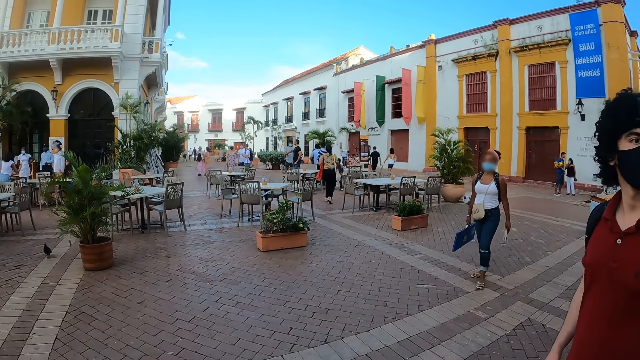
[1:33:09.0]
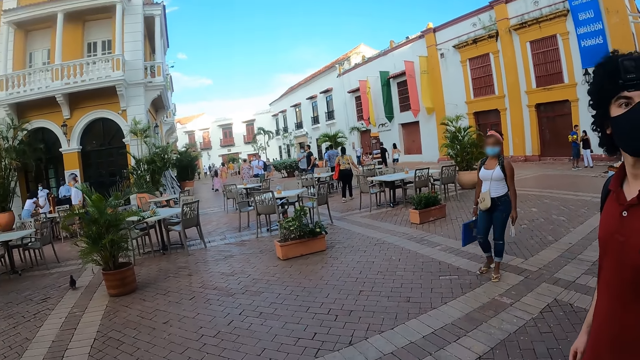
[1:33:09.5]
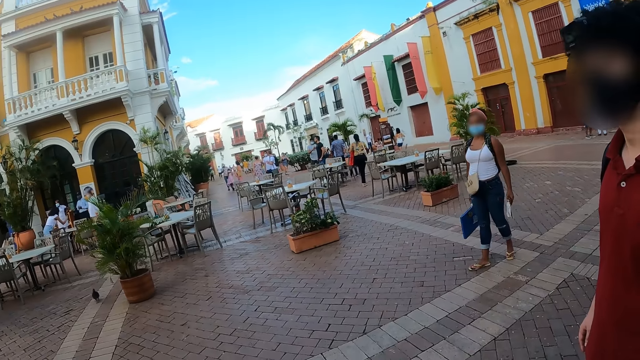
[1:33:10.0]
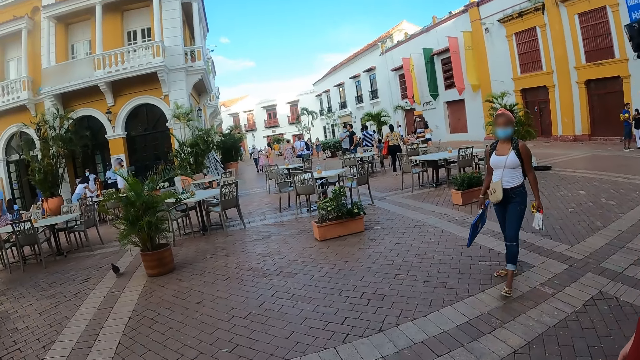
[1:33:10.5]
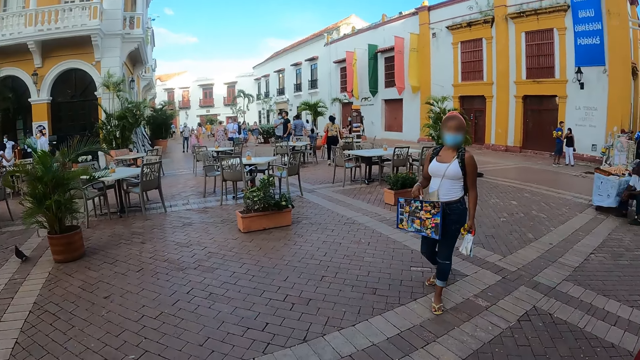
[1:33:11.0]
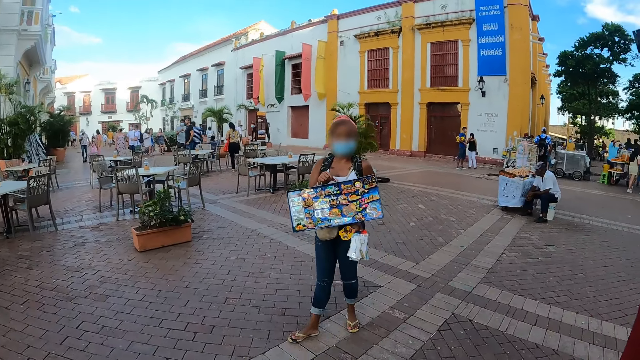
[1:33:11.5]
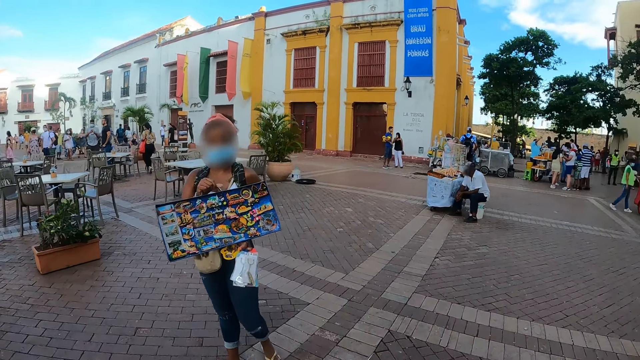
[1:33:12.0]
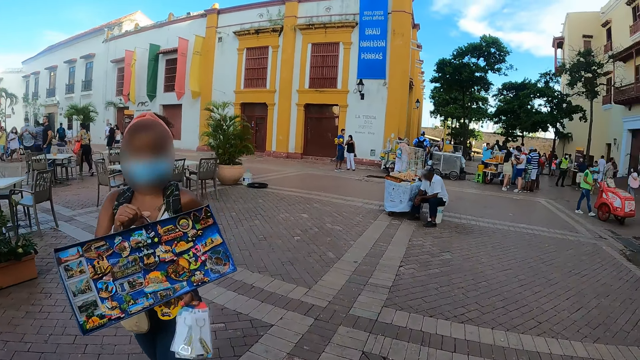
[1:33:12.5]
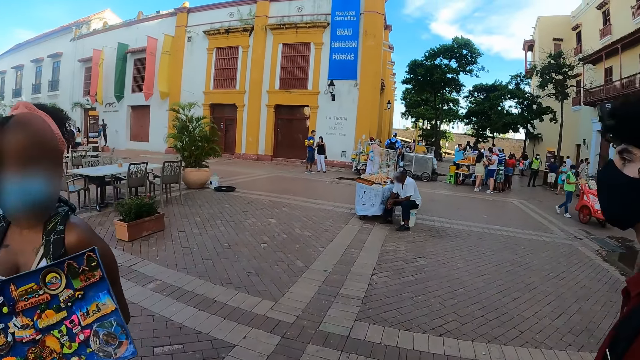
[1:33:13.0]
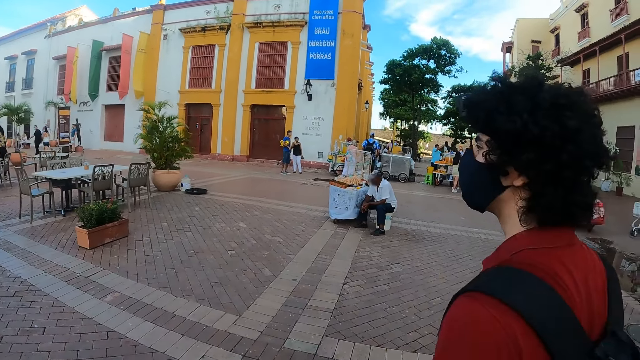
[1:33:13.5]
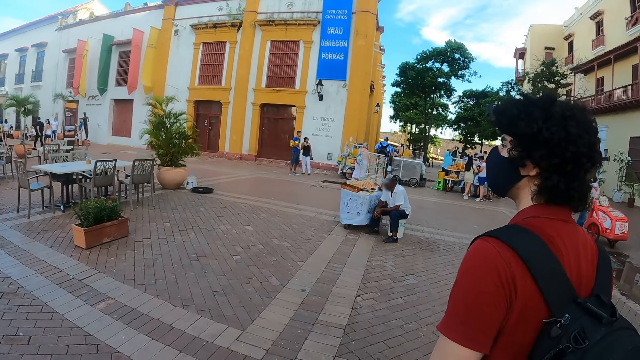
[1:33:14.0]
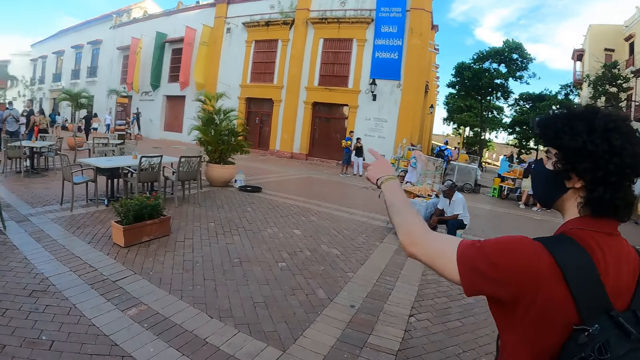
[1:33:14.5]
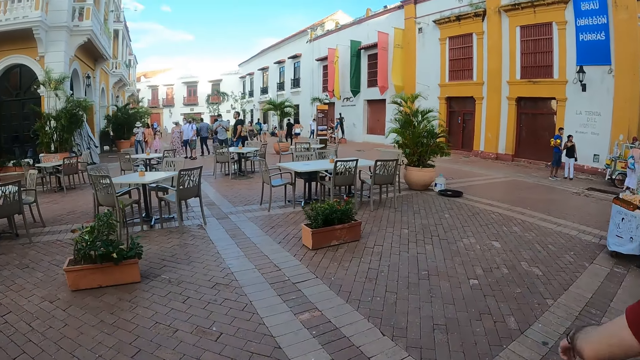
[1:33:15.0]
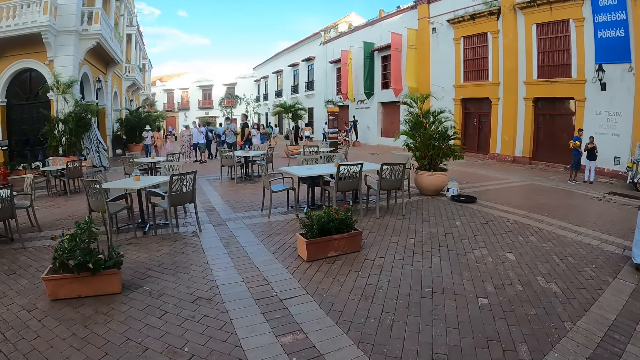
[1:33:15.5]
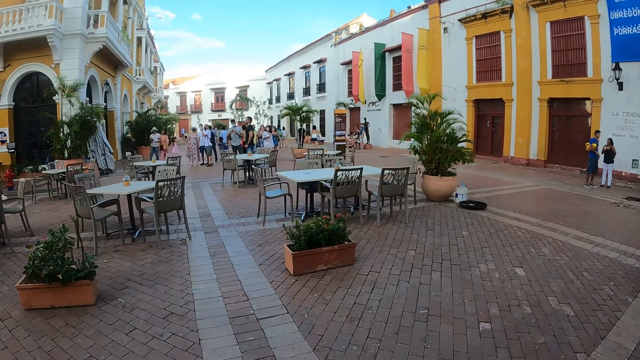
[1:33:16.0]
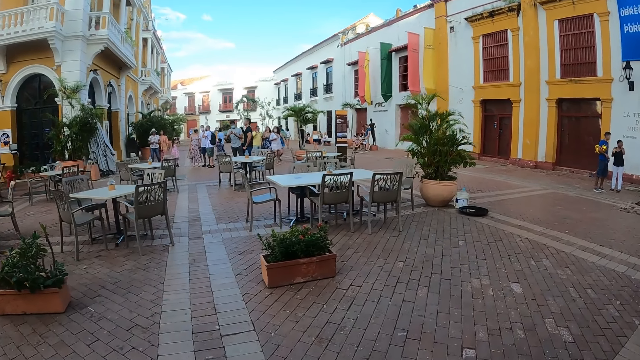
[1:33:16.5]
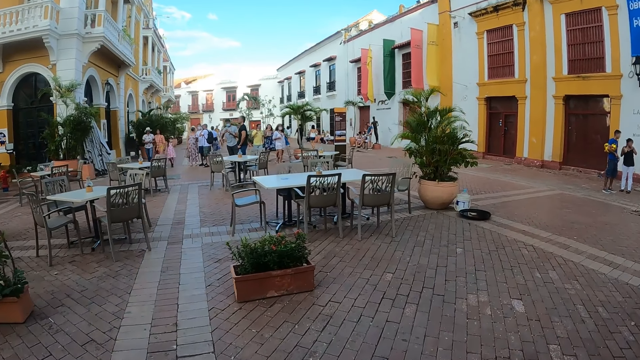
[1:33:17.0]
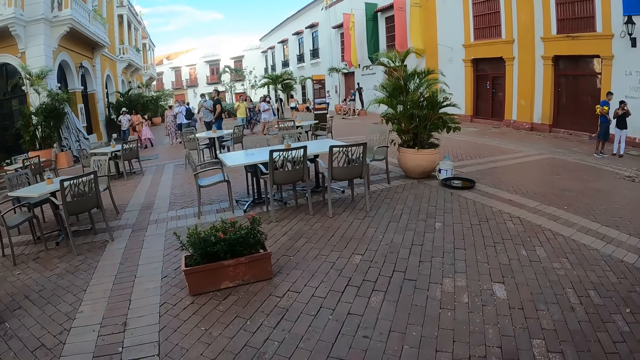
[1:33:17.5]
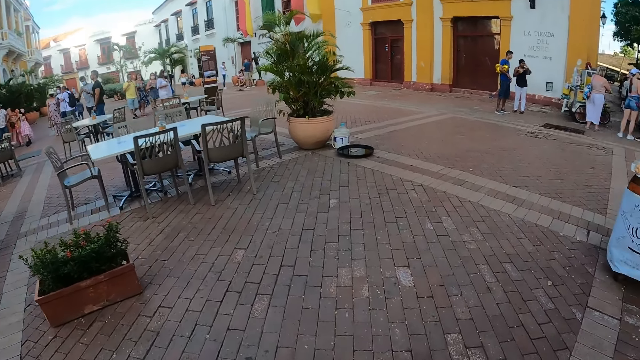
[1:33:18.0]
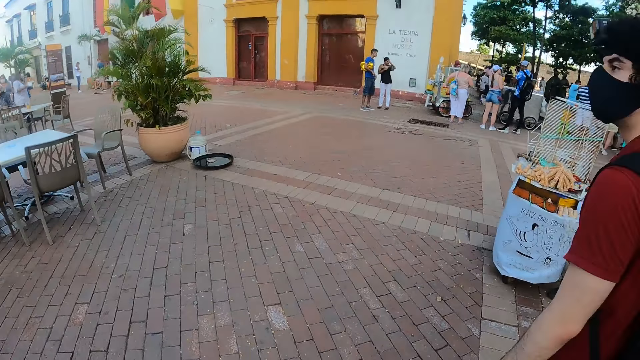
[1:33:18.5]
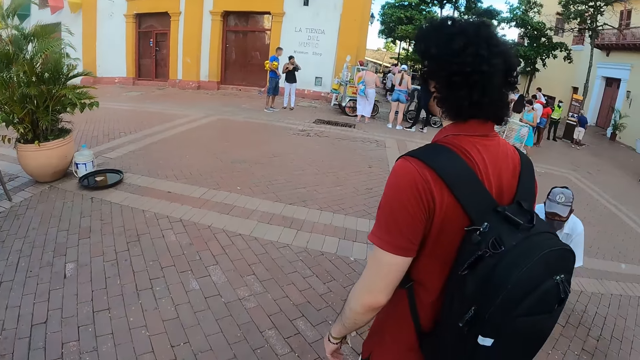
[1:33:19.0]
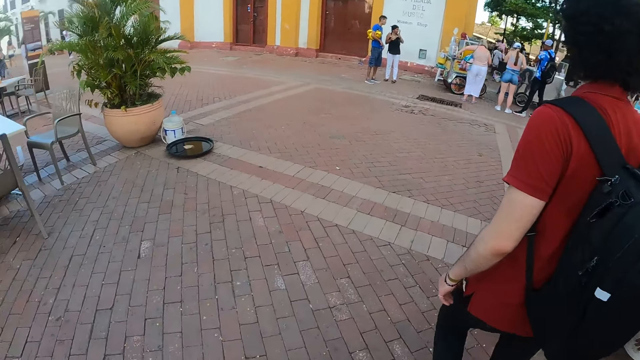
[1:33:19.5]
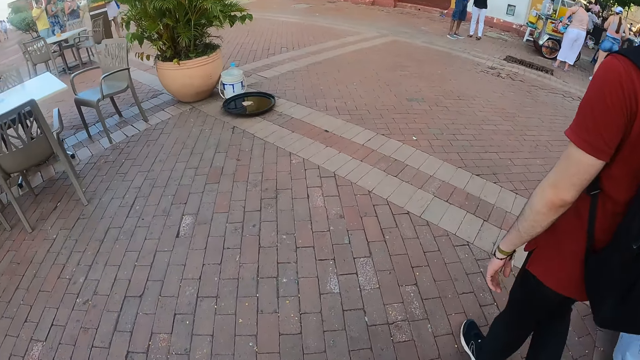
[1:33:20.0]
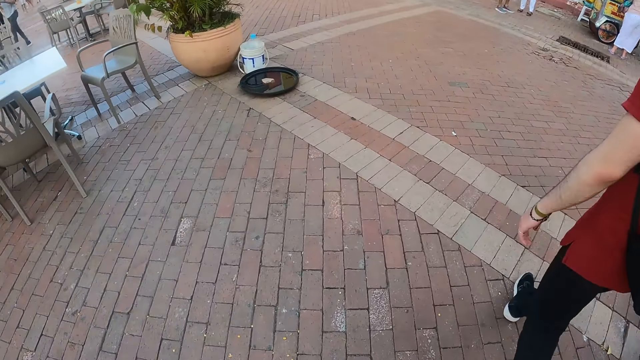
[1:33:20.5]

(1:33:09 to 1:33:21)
The camera wearer looks around. They interact with a man. They walk on the road.

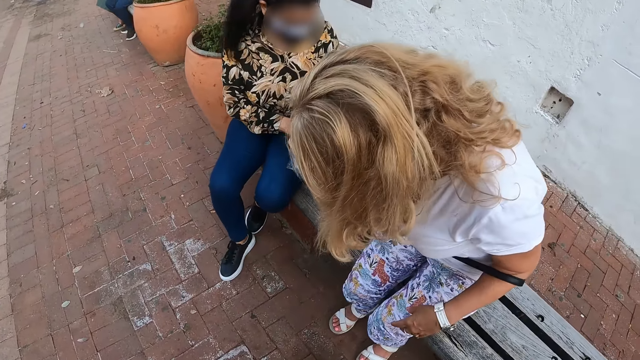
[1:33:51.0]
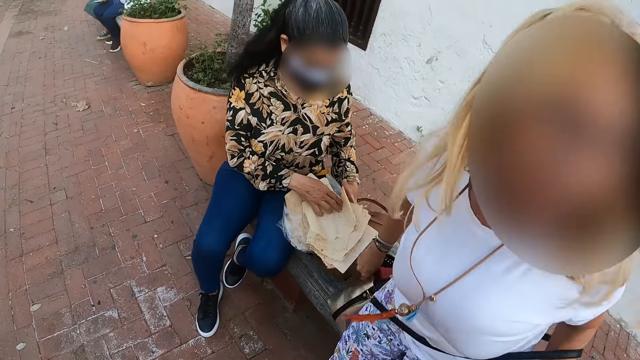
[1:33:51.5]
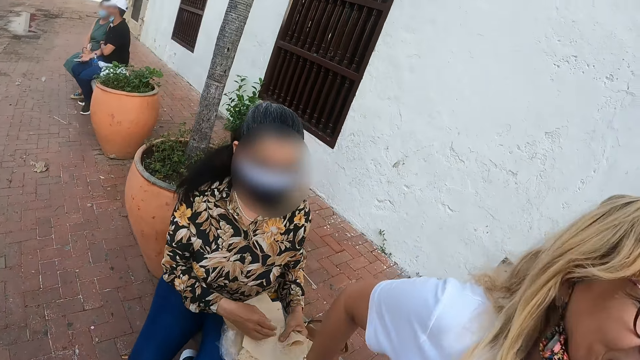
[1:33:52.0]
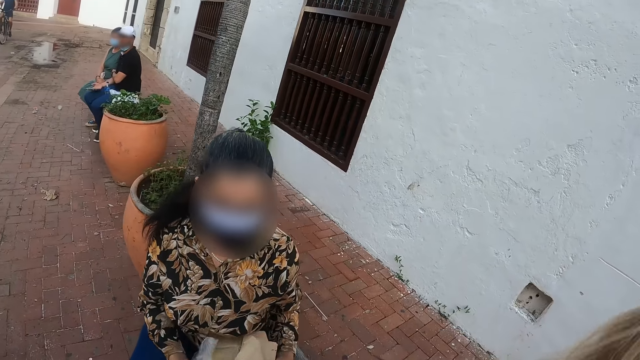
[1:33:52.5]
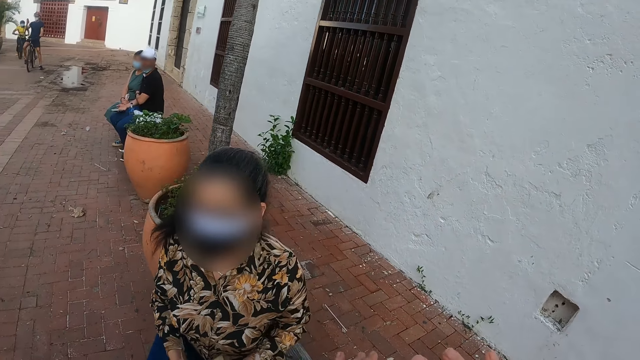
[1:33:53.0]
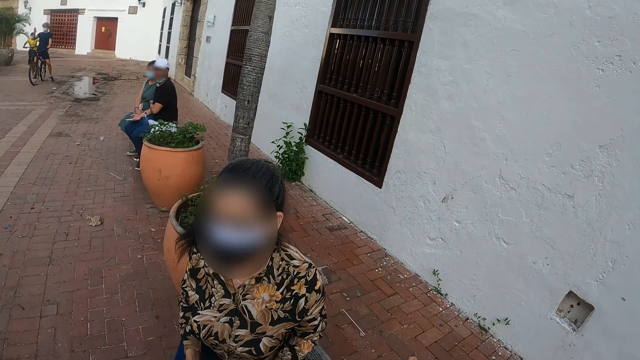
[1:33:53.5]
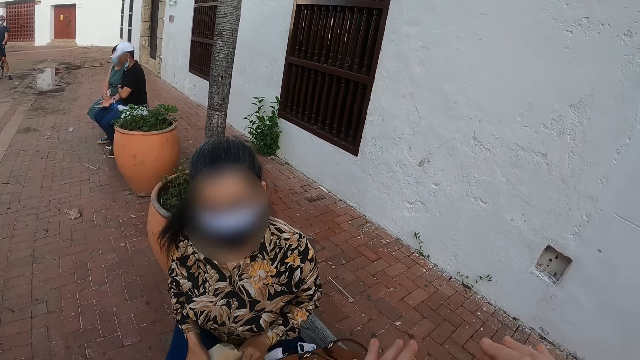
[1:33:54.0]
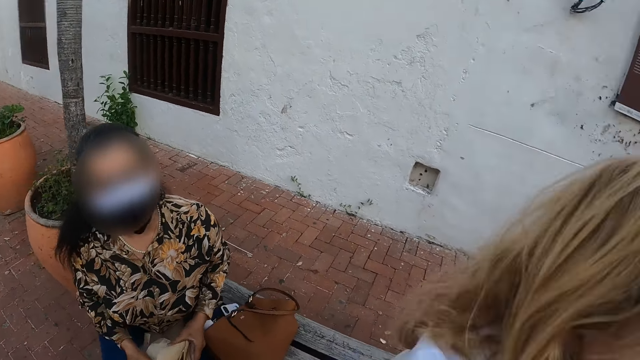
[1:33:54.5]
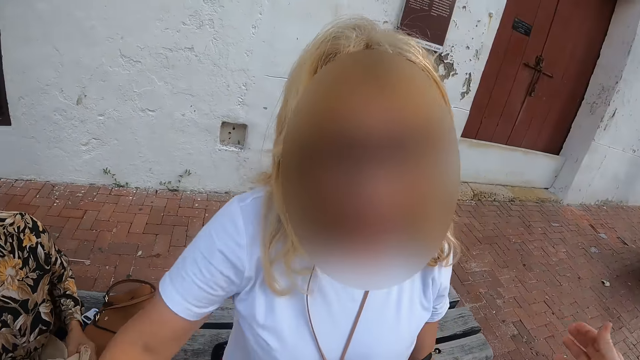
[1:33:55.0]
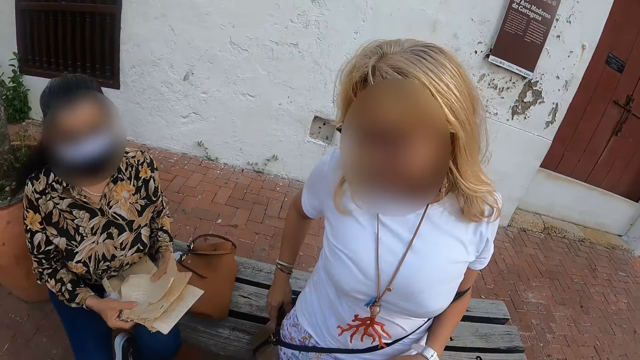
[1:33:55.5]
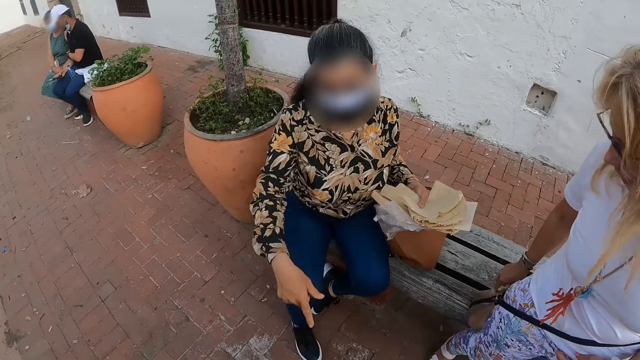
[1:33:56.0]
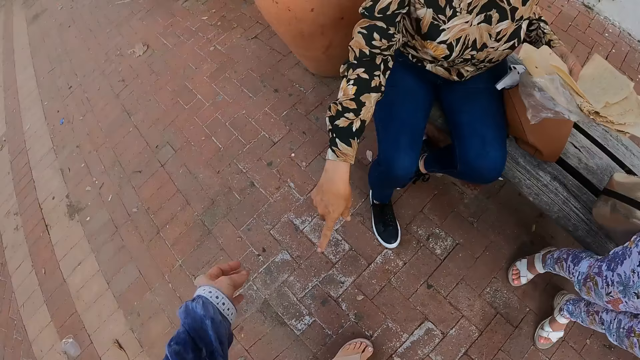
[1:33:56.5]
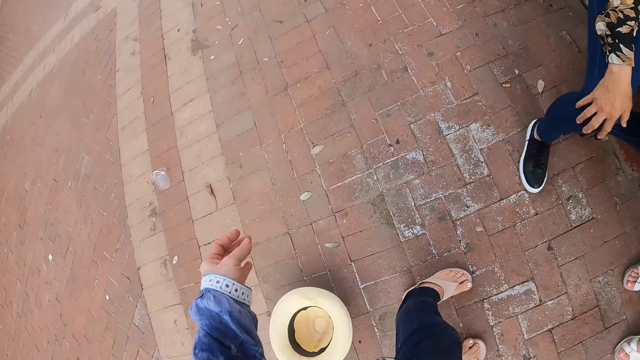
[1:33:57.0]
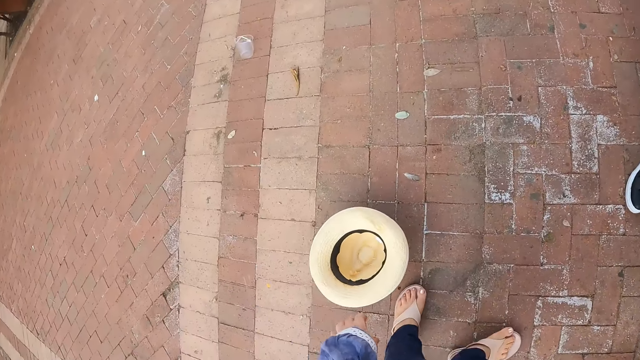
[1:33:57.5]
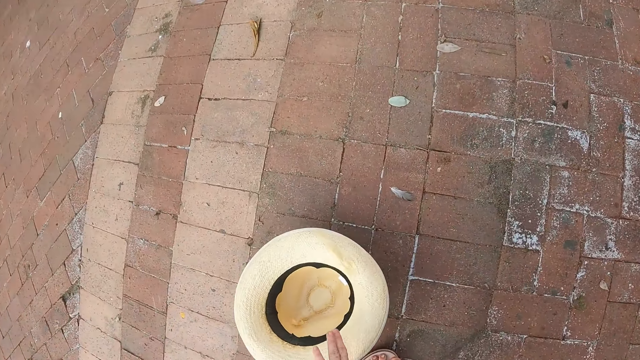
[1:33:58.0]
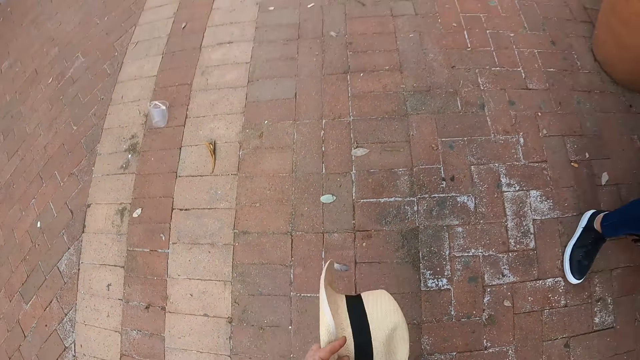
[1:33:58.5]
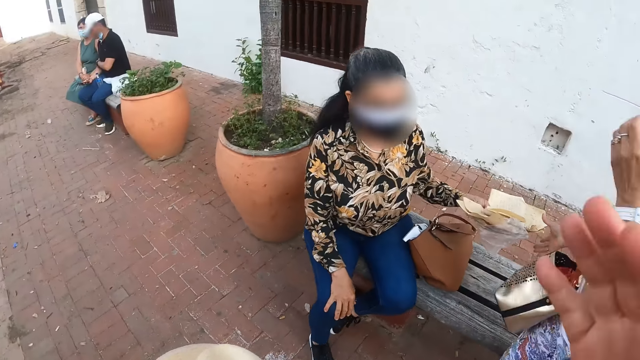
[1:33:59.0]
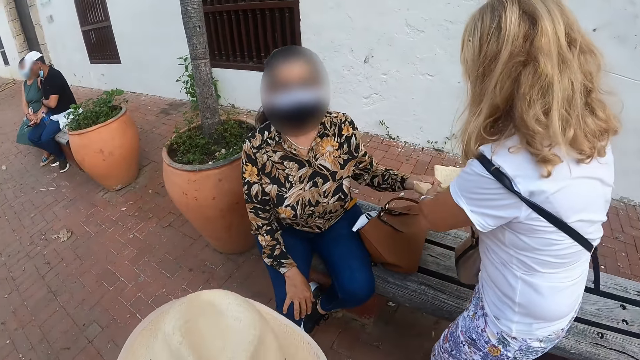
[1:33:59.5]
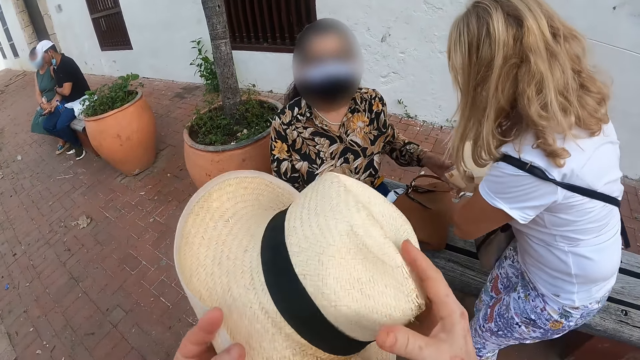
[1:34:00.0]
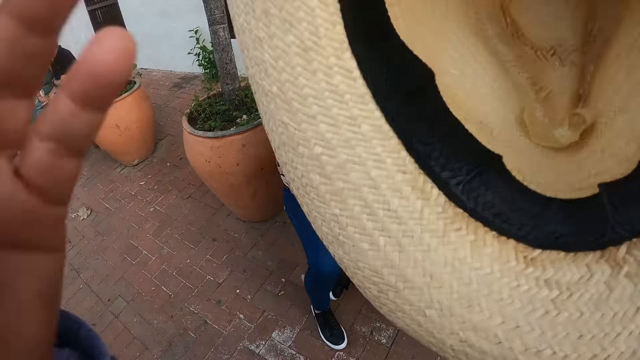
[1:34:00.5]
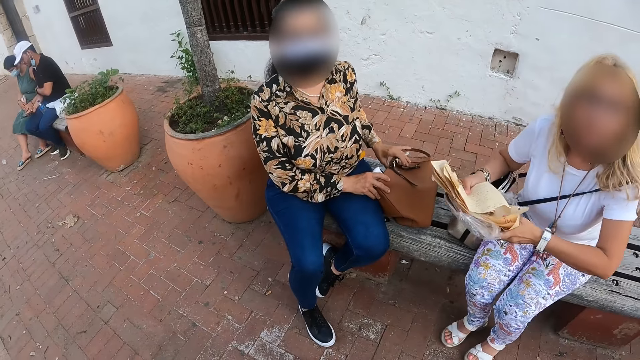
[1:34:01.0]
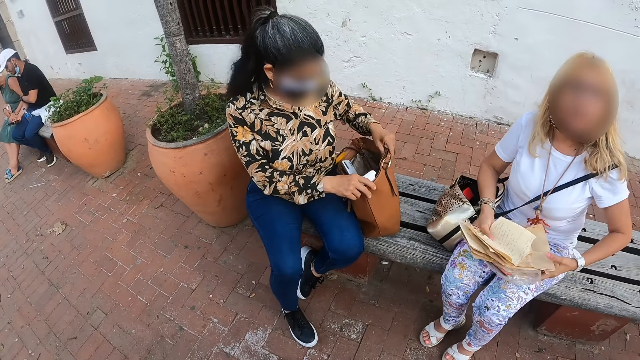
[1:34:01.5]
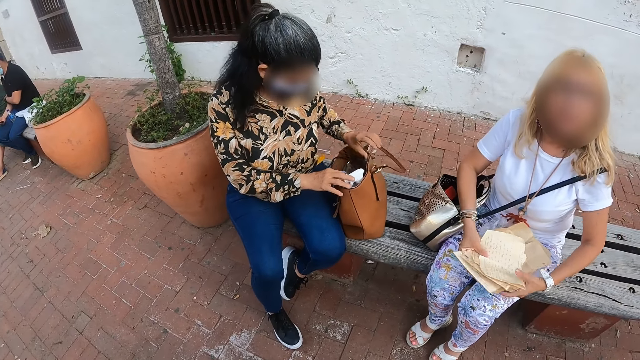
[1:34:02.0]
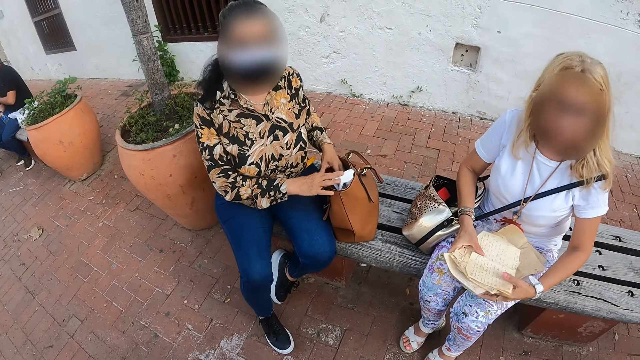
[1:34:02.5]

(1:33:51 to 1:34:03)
The camera wearer interacts with a woman and another woman. The first woman points at a hat on the ground. The camera wearer picks up the hat from the ground. They put the hat on the head.
